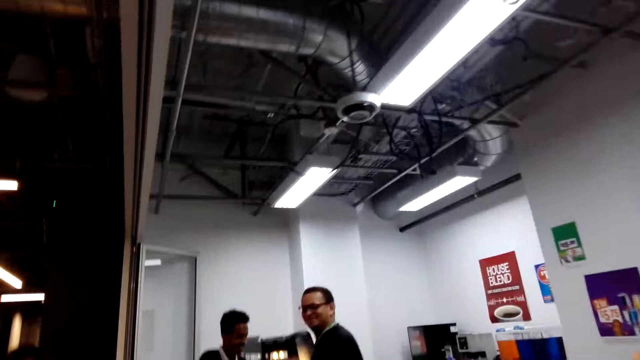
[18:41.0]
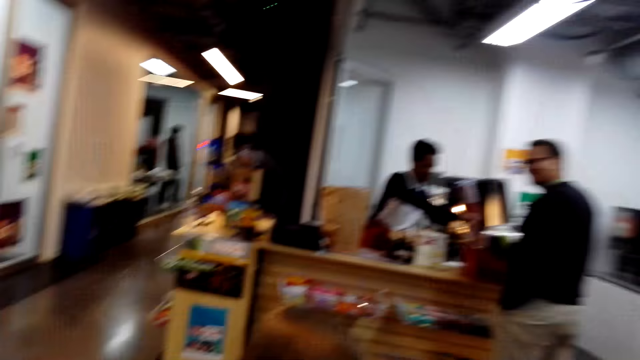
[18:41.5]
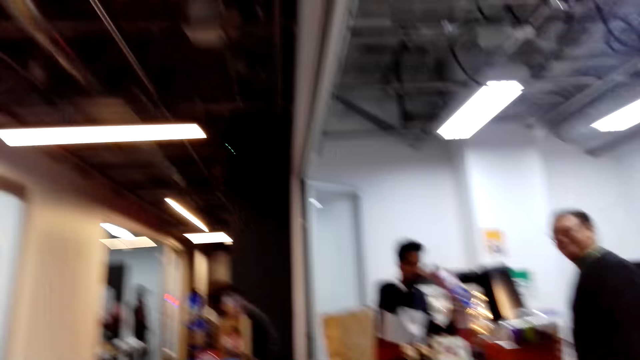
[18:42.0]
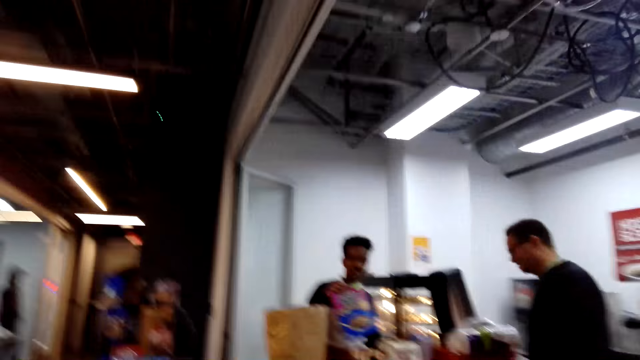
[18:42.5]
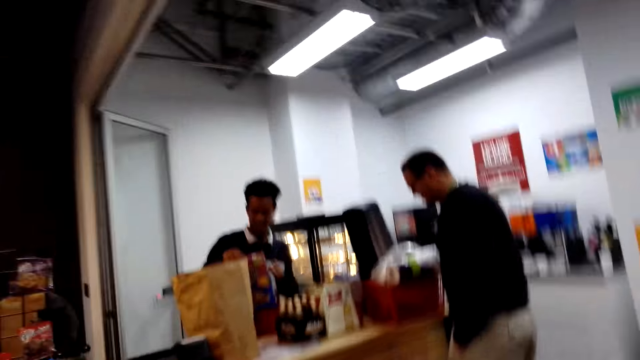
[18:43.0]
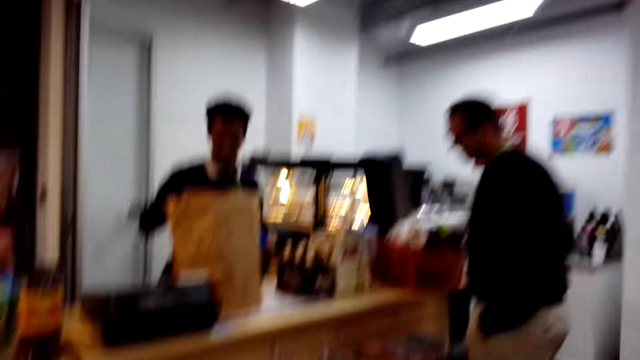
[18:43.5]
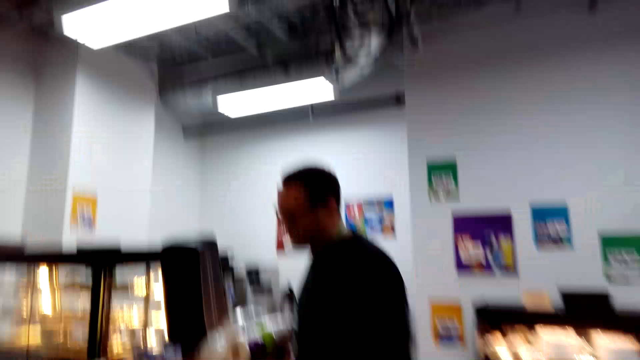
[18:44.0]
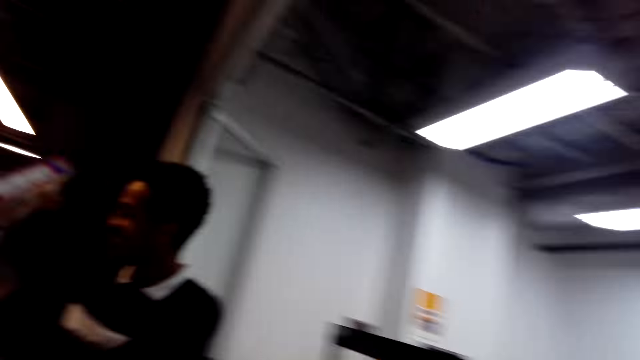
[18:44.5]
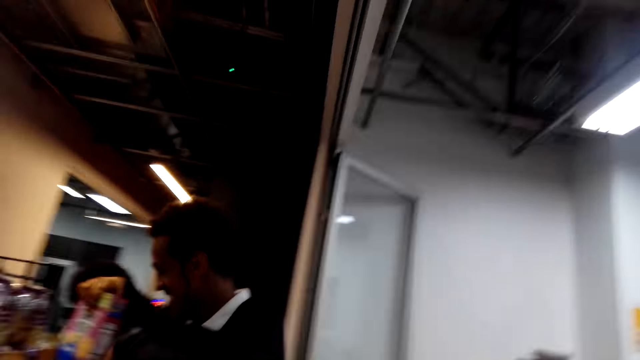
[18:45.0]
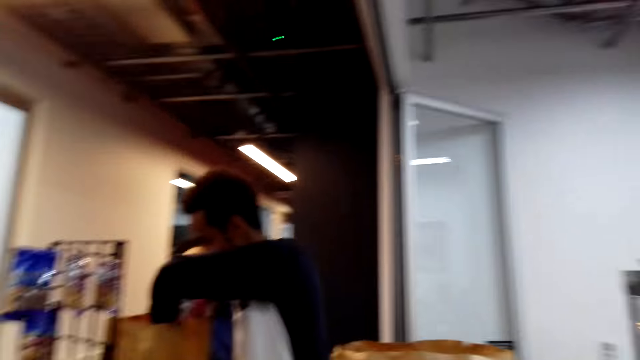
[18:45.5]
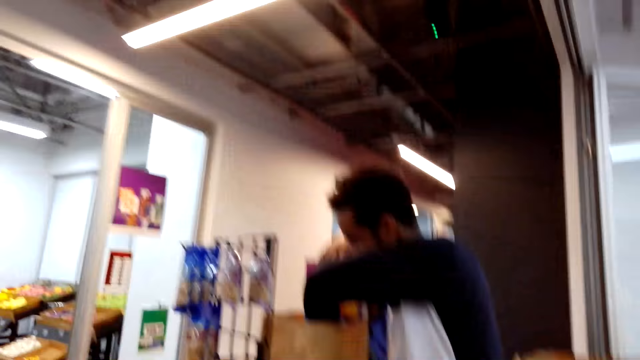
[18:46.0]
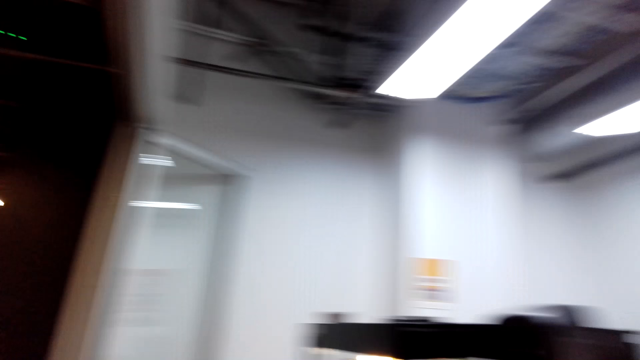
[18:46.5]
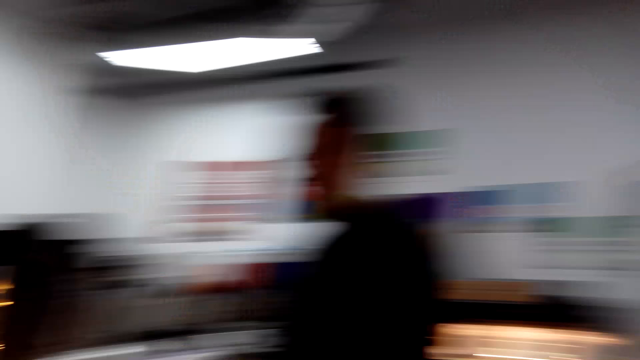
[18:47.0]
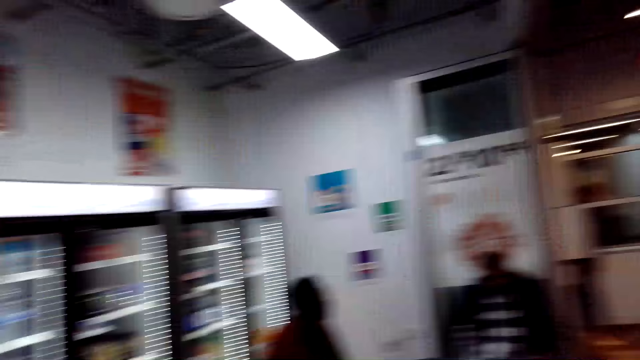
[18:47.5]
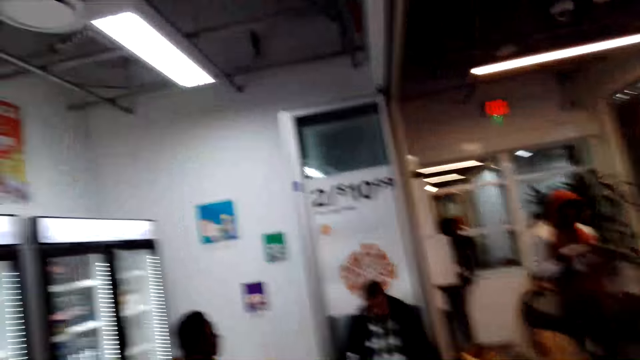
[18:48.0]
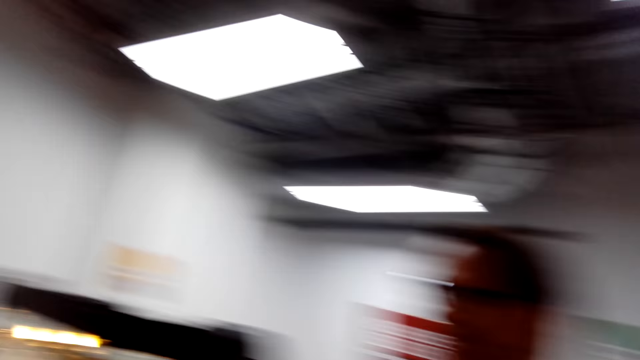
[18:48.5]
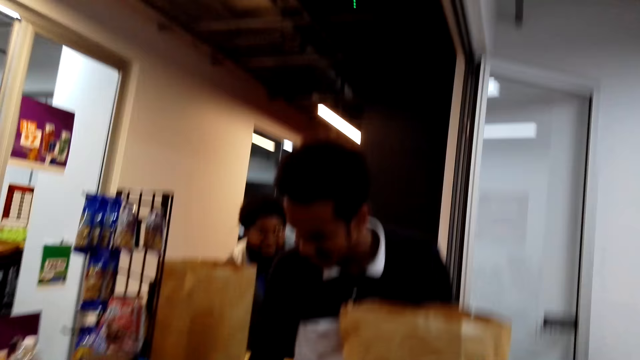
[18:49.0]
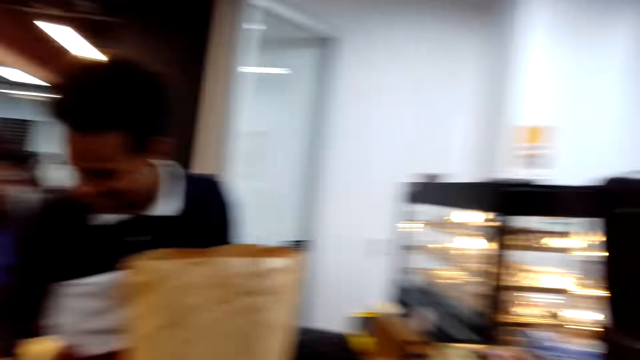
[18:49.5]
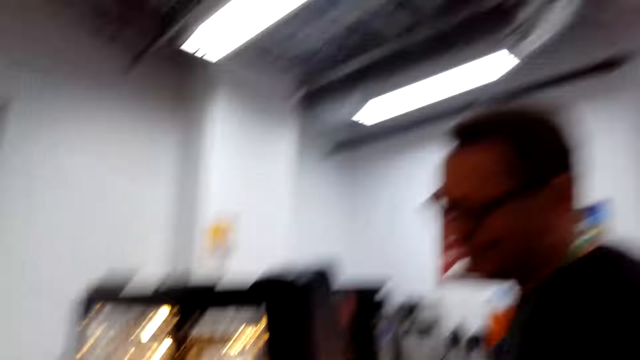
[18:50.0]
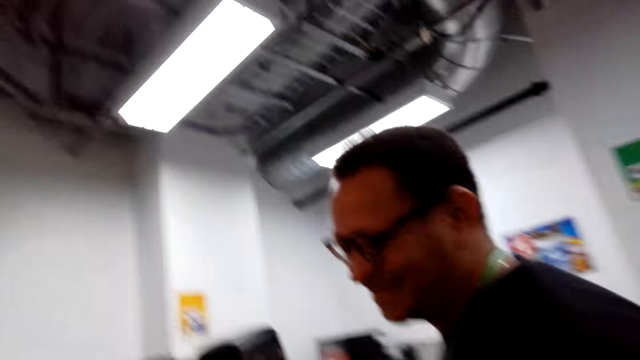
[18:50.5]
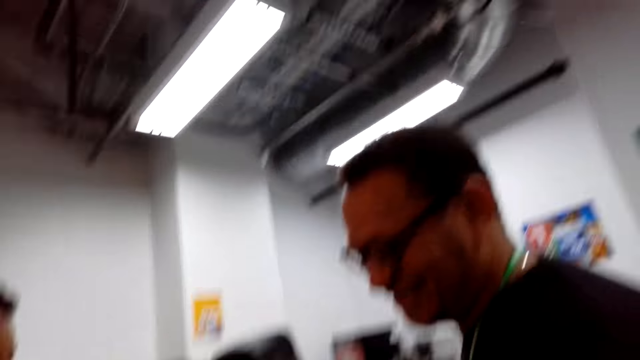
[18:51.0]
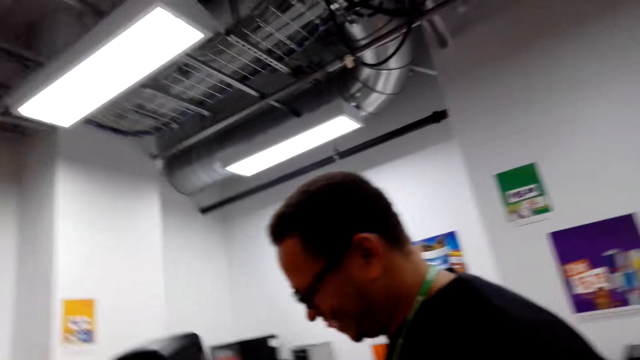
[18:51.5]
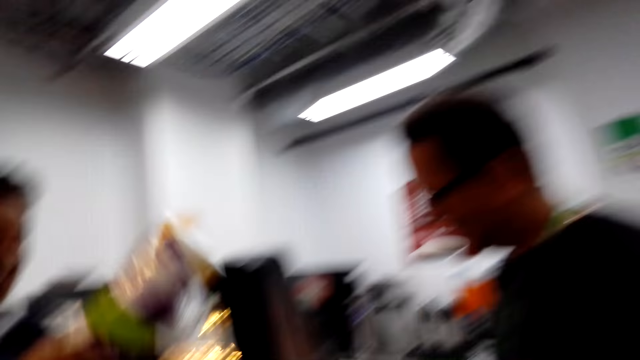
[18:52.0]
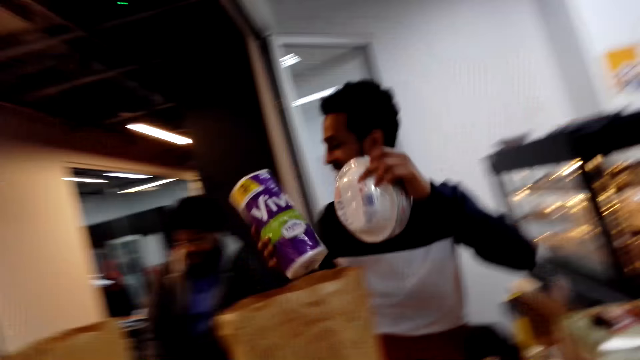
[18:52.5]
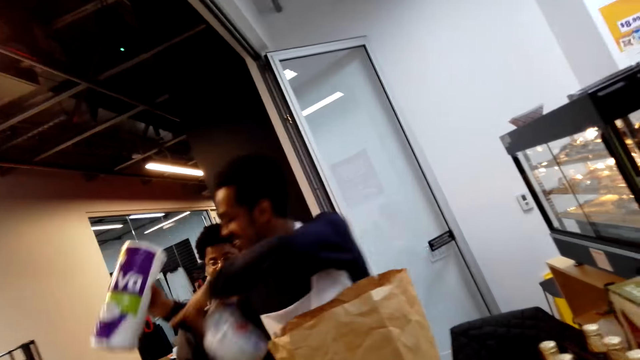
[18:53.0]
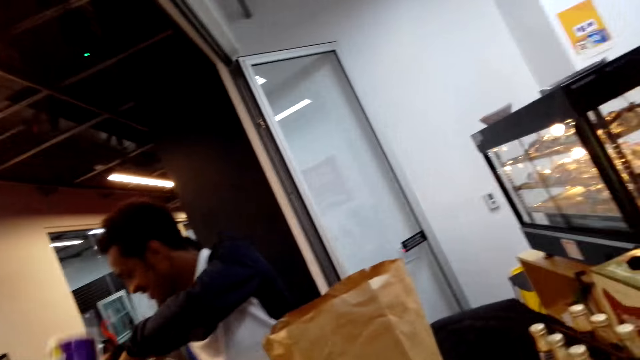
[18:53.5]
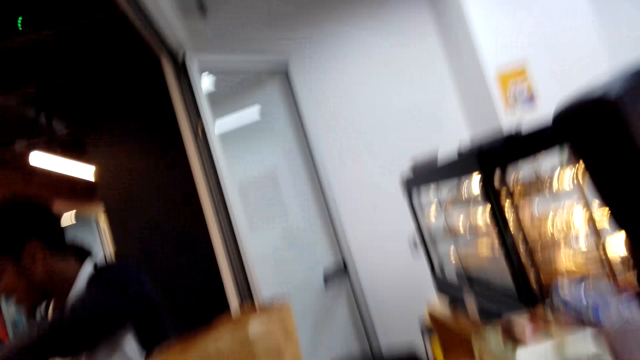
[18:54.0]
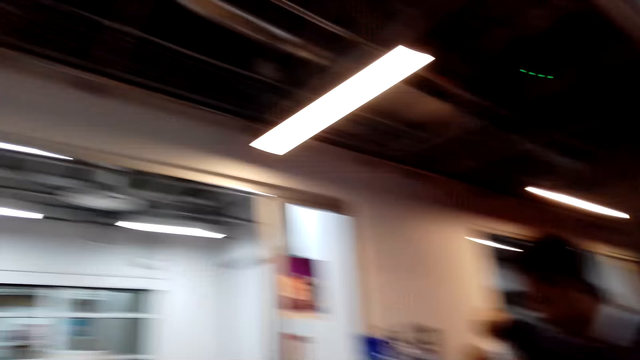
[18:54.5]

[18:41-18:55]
The camera wearer walks around the shop. They converse with a man. Another man packages the items. The camera wearer converses with the first man. They look around the shop. The other man uses the cashier machine. The camera wearer converses with the first man. The other man packages the items.

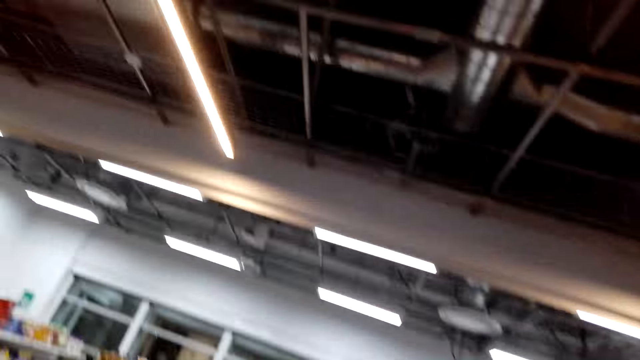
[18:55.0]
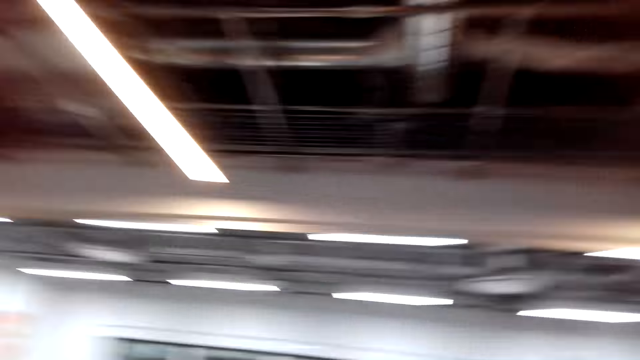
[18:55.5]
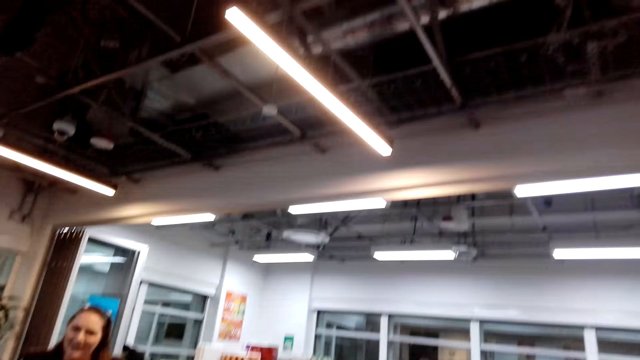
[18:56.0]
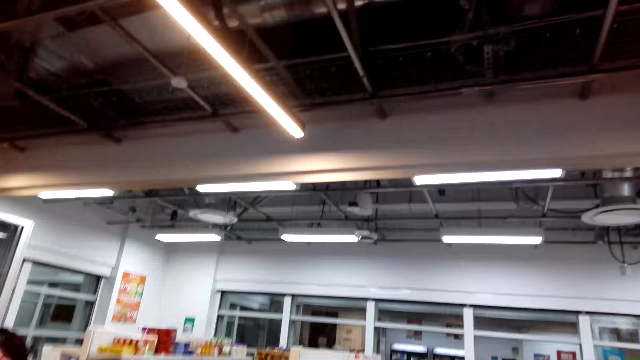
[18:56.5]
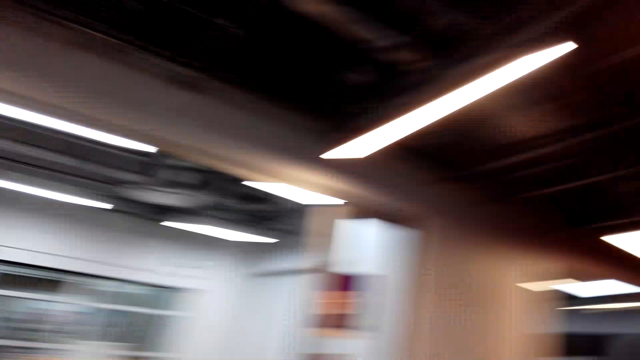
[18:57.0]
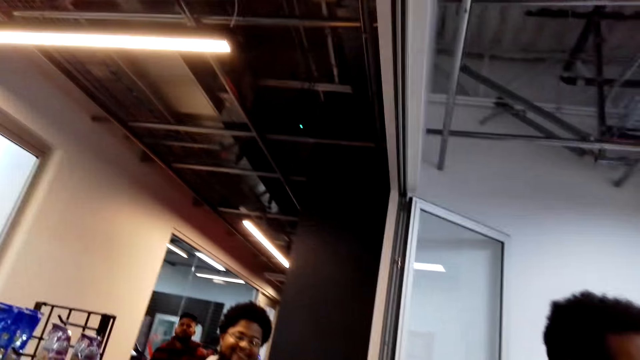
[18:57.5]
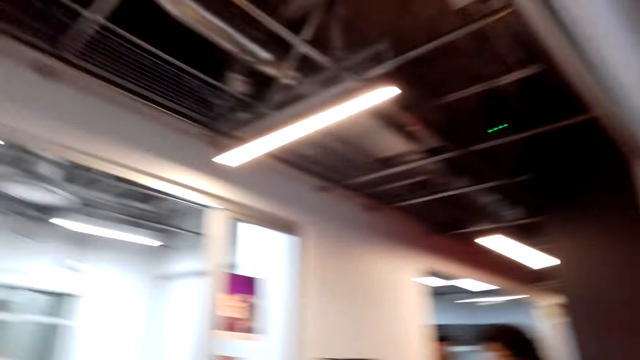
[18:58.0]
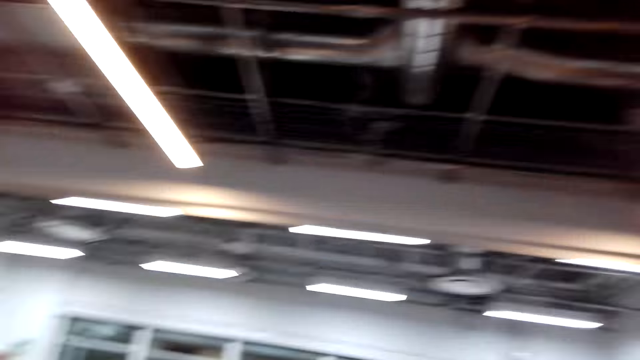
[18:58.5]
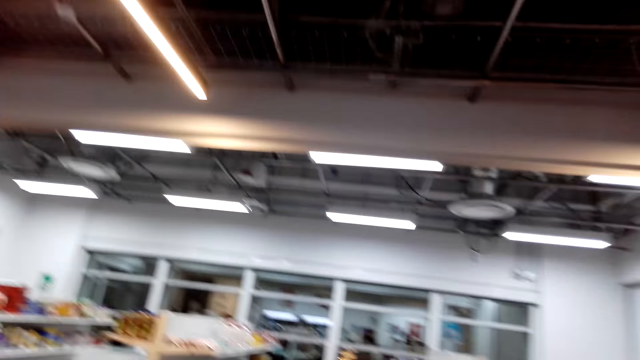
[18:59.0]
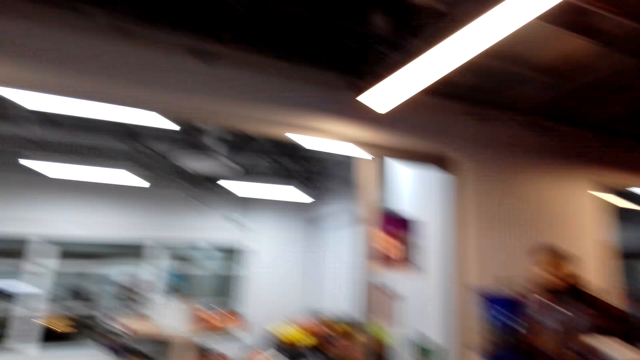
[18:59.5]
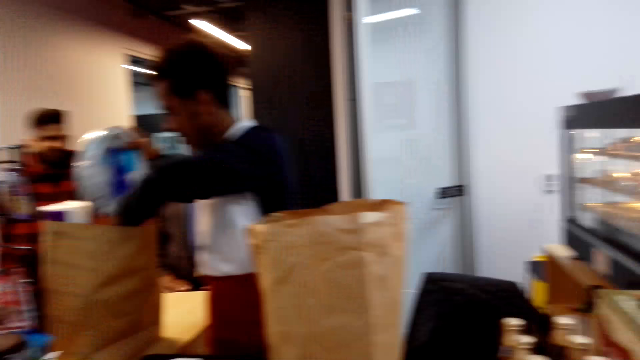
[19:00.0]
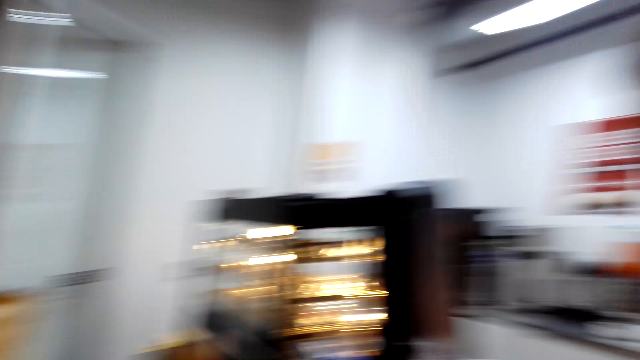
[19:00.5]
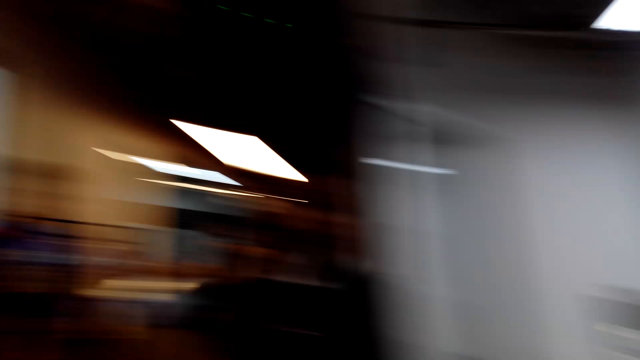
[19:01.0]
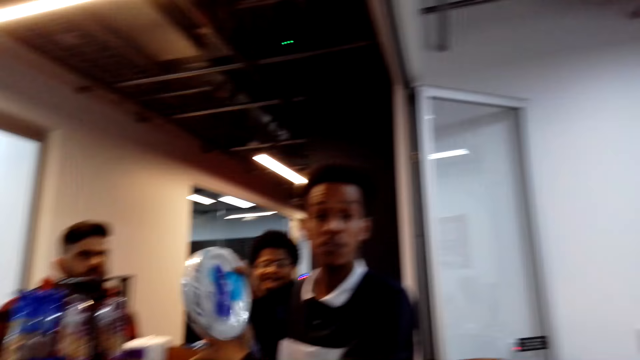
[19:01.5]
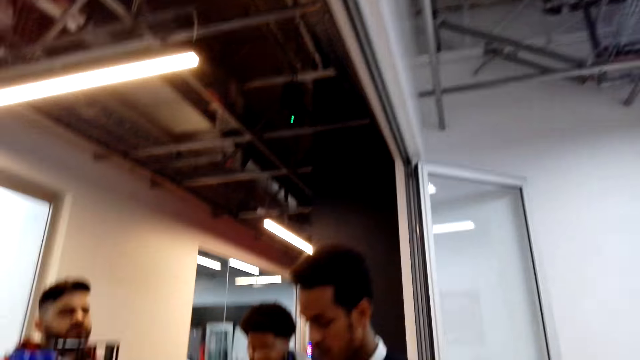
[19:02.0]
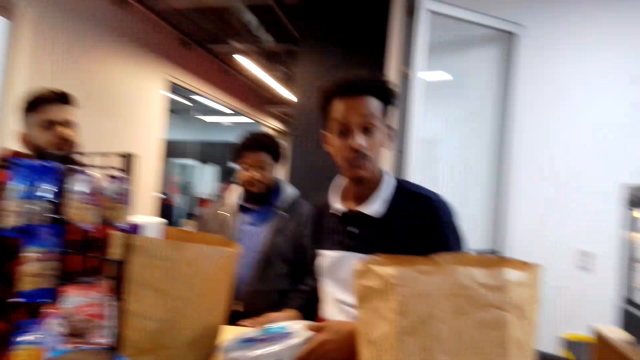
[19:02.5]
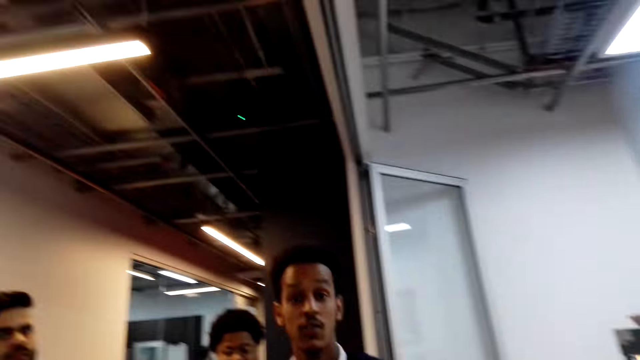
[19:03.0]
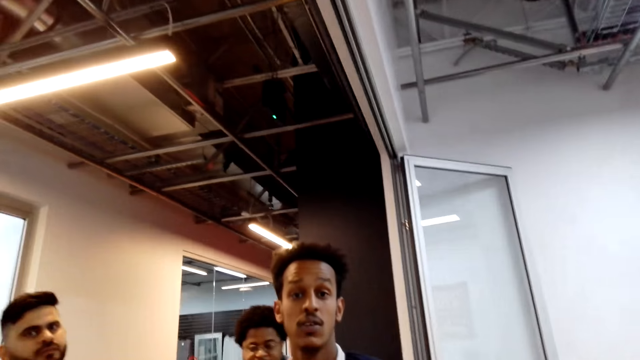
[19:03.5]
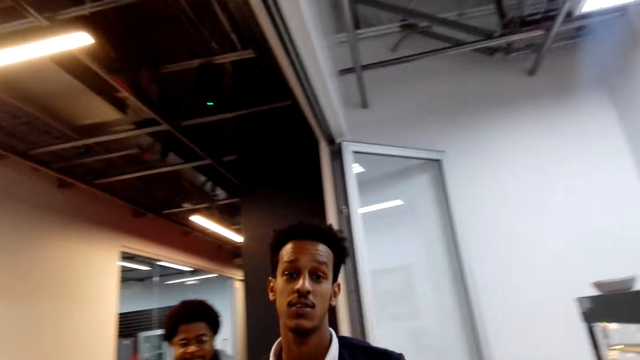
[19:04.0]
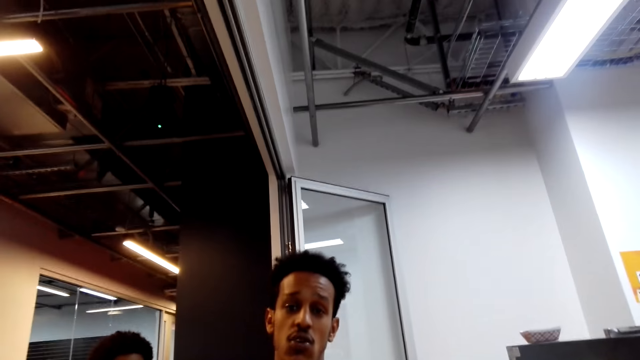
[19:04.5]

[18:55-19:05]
The camera wearer walks around the shop. They look around the counter. A man packages the items. The camera wearer converses with the man.
